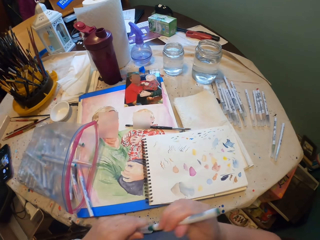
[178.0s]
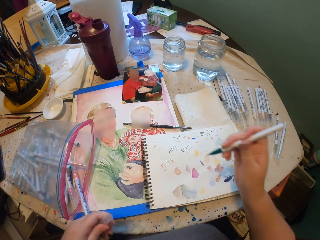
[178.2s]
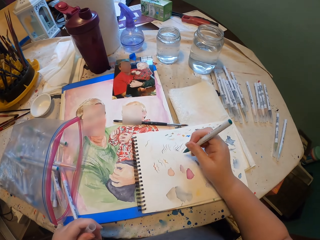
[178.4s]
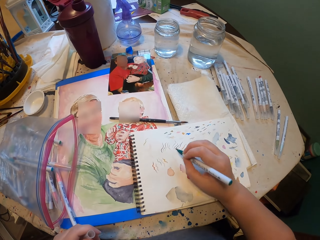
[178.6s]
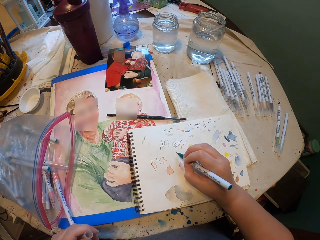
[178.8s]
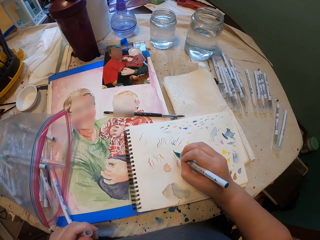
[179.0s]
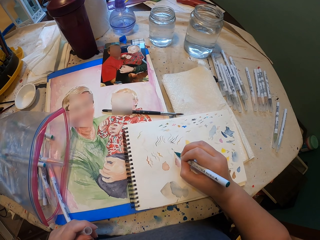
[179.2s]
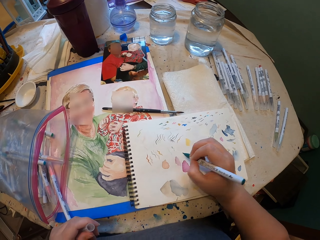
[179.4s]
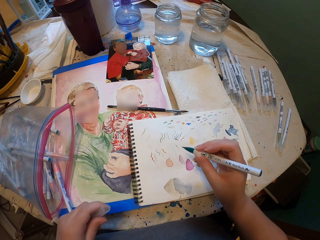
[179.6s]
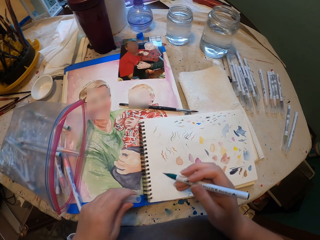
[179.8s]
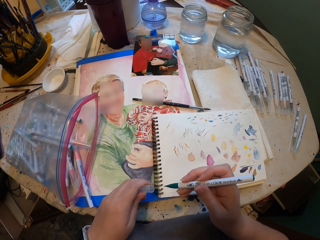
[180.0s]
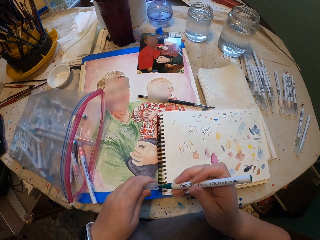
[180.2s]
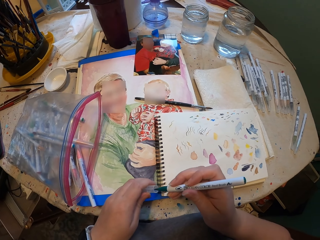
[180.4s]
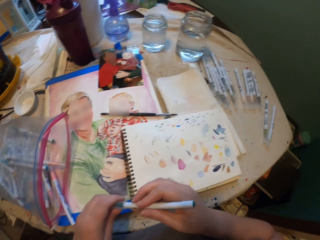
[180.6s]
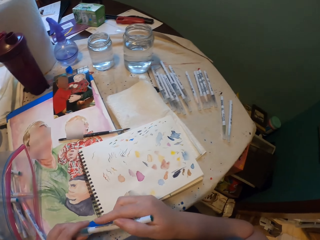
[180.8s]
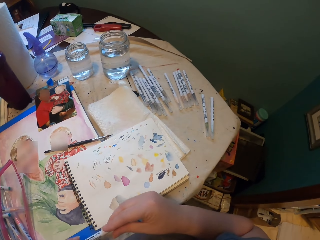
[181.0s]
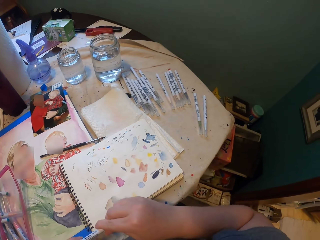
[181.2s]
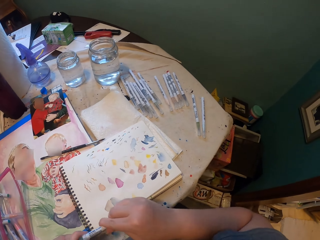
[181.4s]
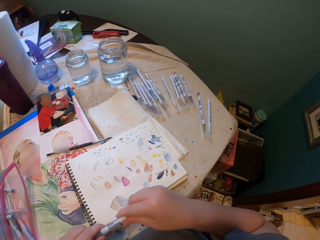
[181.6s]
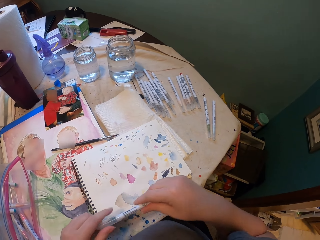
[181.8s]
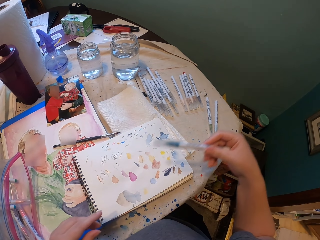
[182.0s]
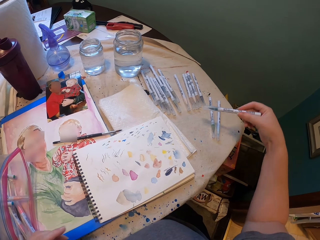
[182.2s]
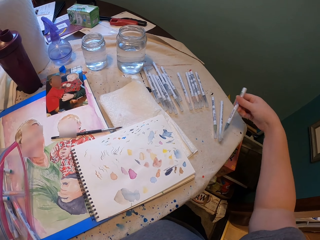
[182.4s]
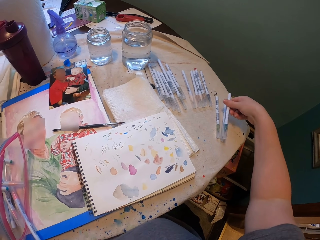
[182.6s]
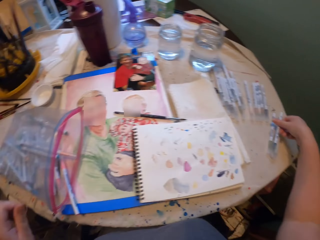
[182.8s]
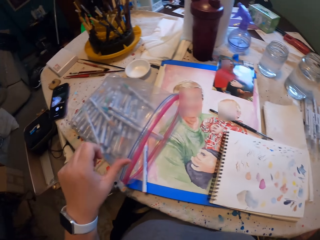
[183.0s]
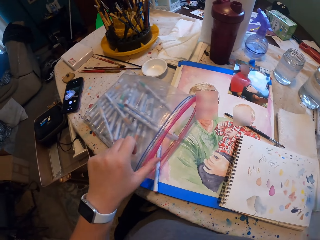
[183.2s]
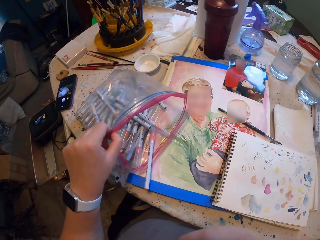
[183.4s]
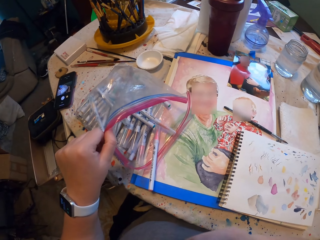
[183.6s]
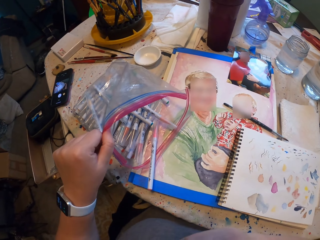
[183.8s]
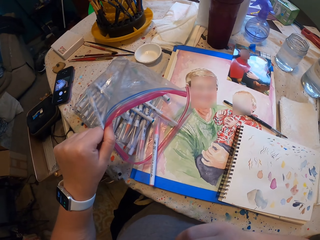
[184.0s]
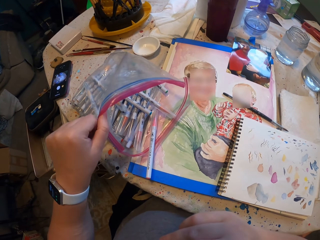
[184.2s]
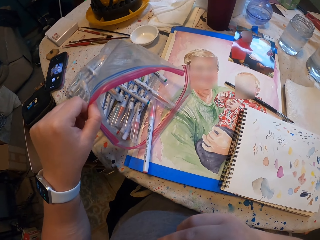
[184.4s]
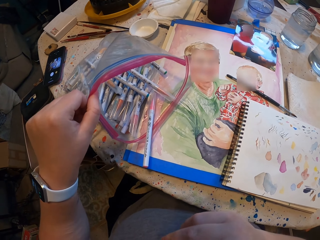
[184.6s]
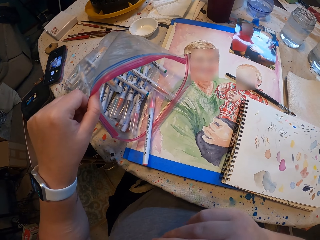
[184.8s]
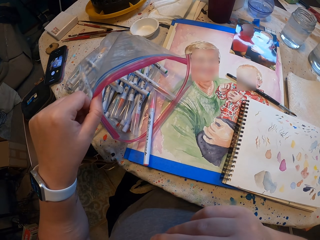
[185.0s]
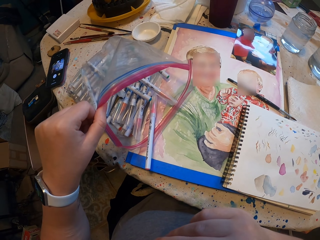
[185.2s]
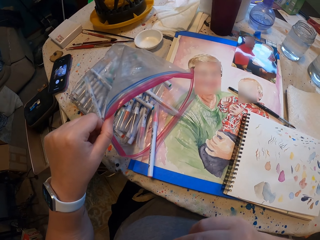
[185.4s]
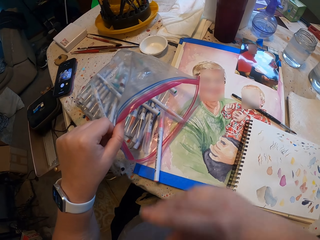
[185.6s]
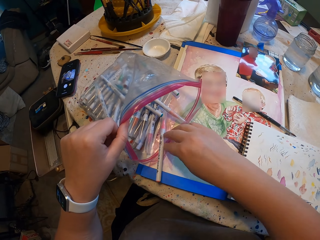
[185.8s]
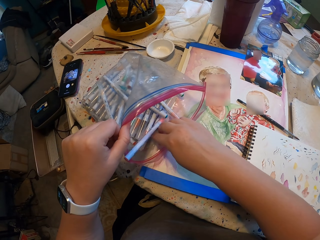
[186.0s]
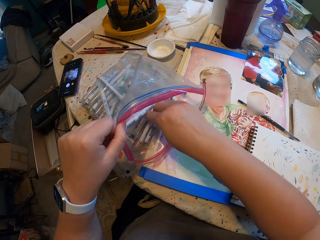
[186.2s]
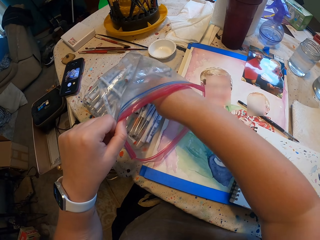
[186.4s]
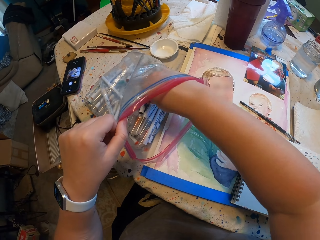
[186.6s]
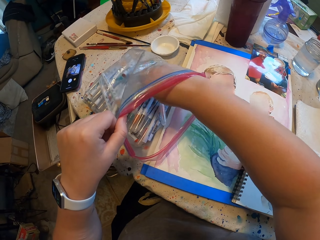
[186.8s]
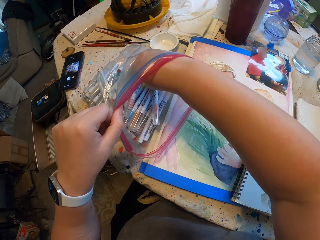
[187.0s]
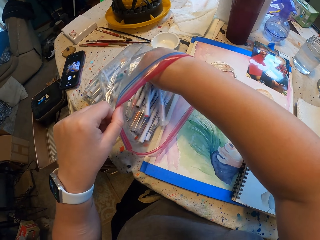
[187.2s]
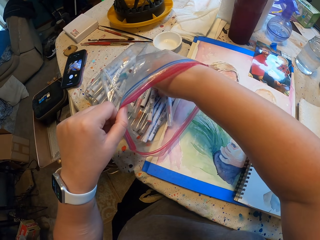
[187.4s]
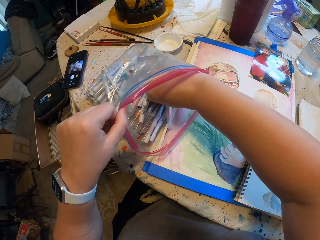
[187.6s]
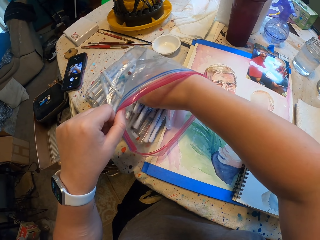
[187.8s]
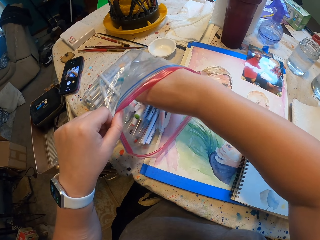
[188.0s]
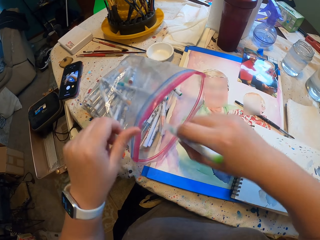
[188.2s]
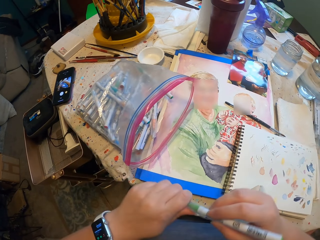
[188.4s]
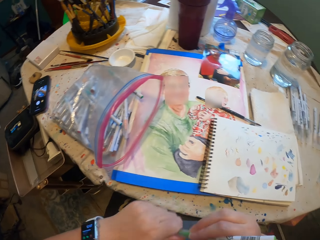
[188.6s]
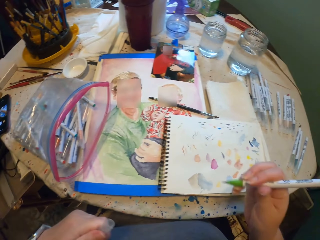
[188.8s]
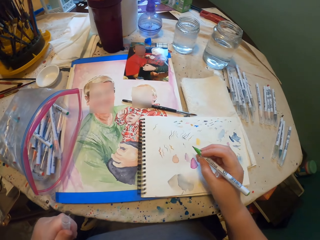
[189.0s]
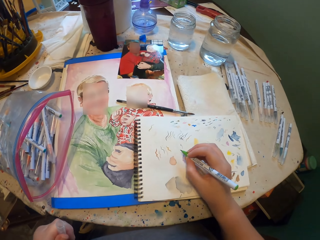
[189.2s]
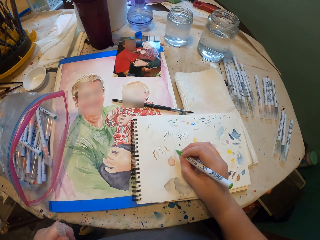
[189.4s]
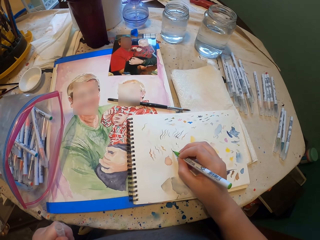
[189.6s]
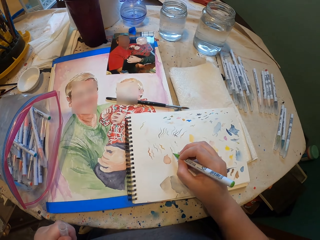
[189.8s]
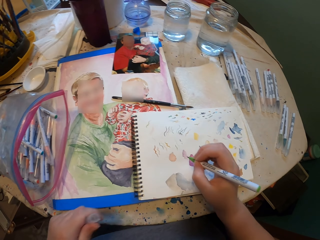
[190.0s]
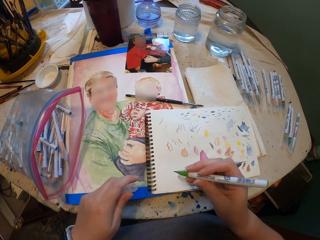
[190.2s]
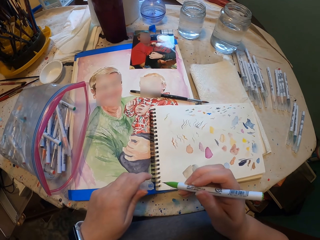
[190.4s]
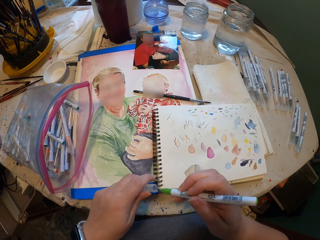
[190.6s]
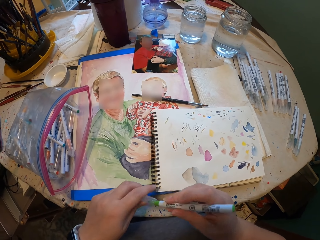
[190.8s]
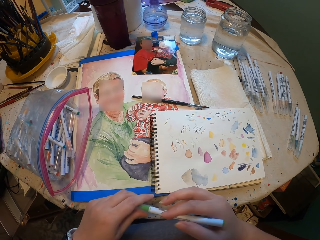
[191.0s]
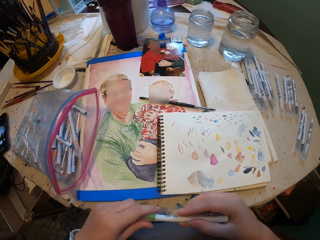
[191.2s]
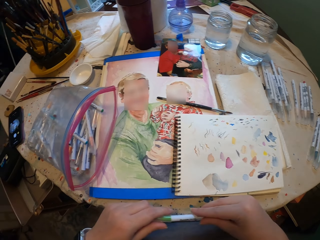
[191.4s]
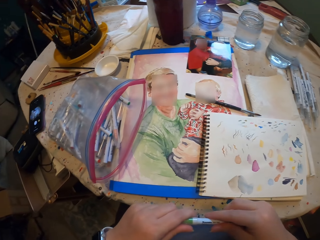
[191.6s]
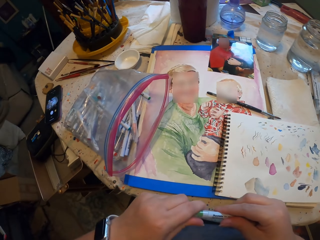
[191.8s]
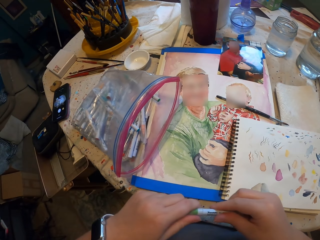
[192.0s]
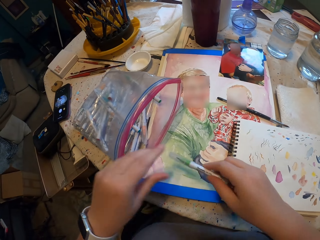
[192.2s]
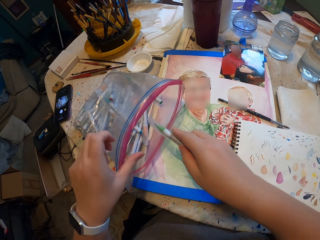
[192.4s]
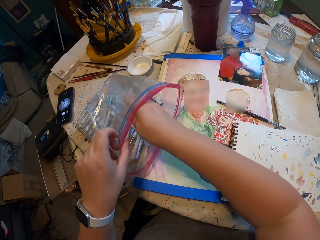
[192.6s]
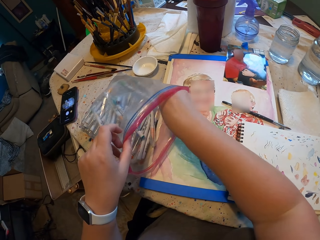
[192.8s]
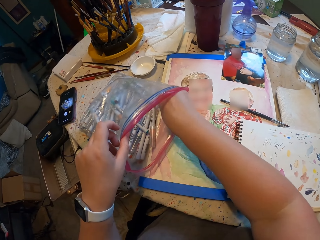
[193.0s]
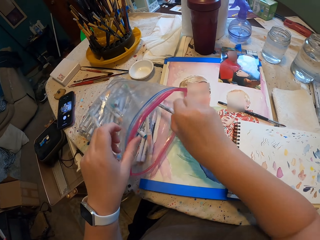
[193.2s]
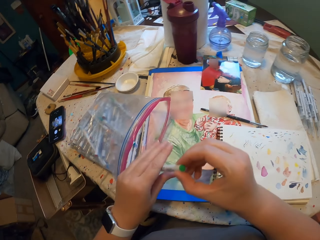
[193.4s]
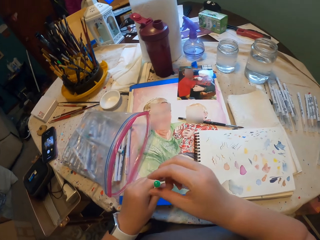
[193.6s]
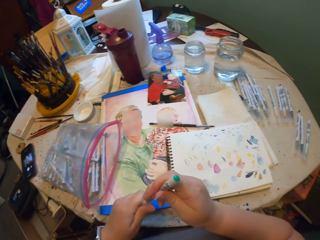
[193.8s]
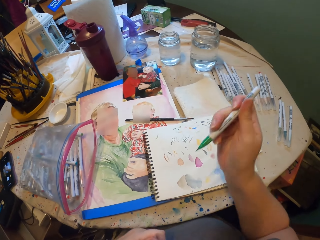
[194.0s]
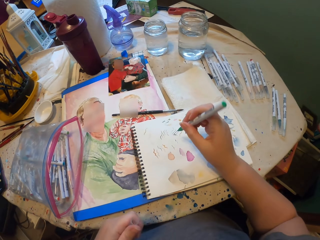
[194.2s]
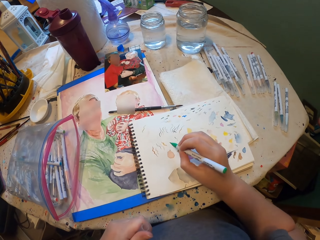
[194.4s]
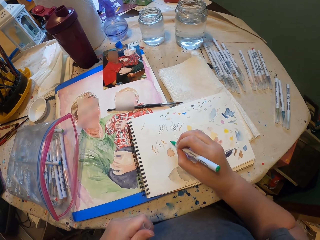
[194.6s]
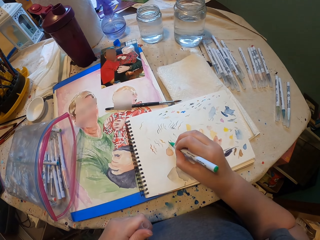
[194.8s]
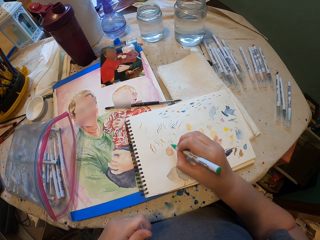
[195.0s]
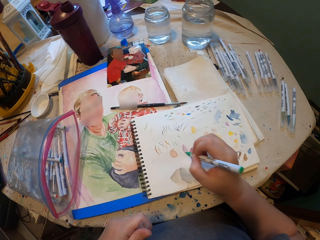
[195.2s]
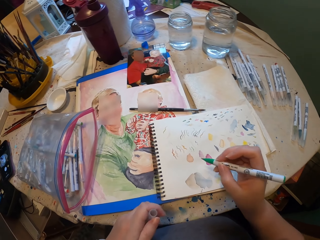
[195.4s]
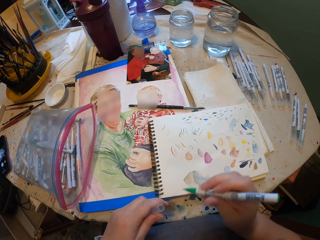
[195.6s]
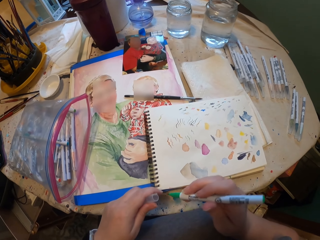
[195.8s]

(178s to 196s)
The camera wearer opens the lid of the paint marker. They test a crayon on a piece of paper. They draw on the paint book. They close the lid of the paint marker. They put the marker pens down on the table. They hold the packet of the marker pen. They select a crayon from the bag. They open the lid of the paint marker. They test the crayon on the piece of paper. They draw on the paint book. They close the lid of the paint marker. They put the marker pens inside the packet. They pick up the paint marker. They open the lid of the paint marker. They draw on the paint book.

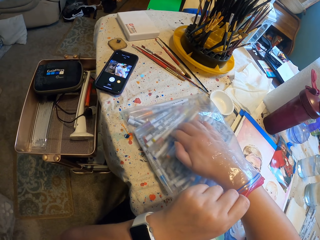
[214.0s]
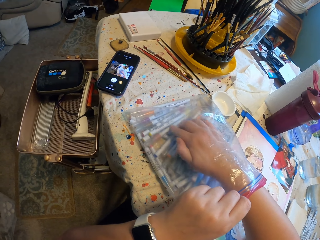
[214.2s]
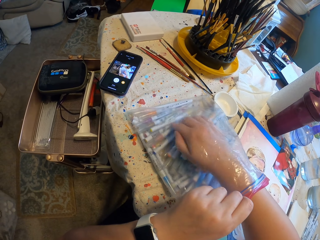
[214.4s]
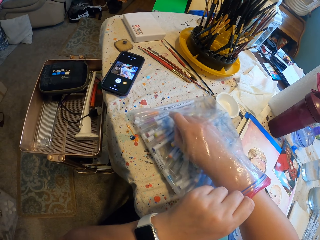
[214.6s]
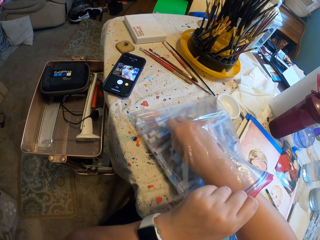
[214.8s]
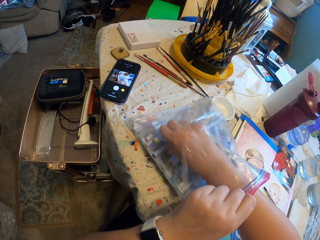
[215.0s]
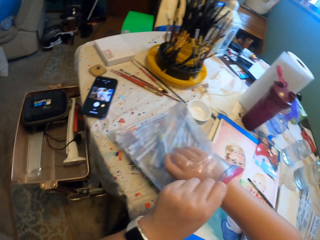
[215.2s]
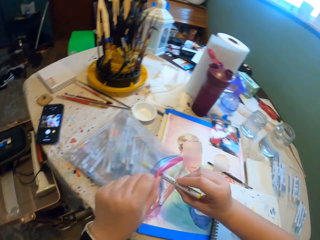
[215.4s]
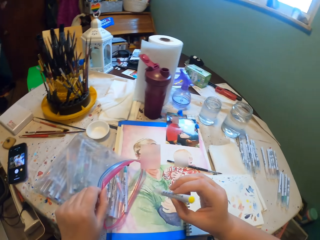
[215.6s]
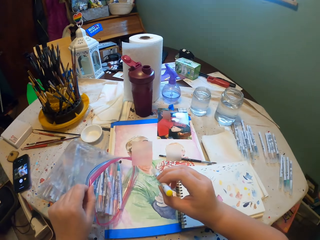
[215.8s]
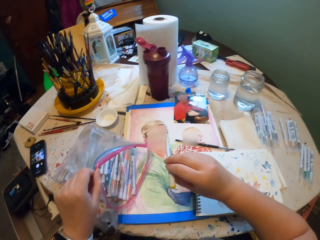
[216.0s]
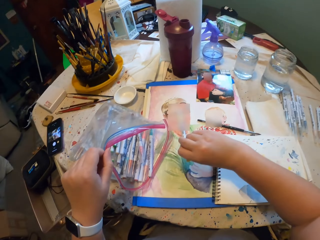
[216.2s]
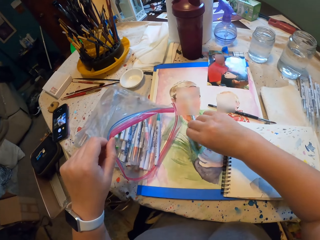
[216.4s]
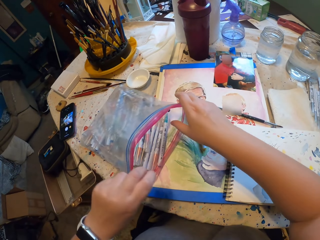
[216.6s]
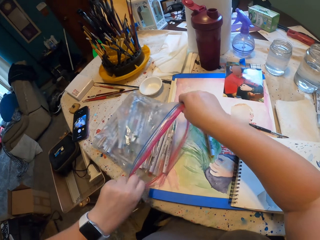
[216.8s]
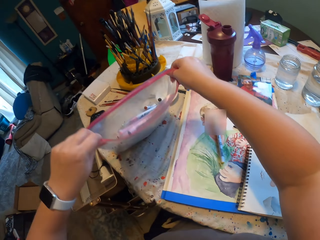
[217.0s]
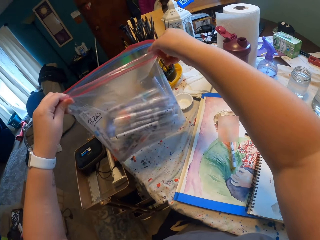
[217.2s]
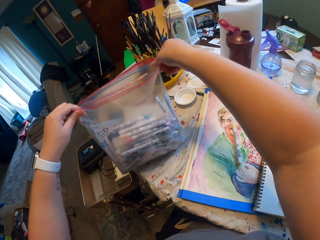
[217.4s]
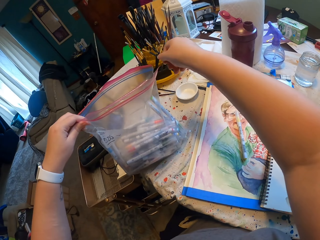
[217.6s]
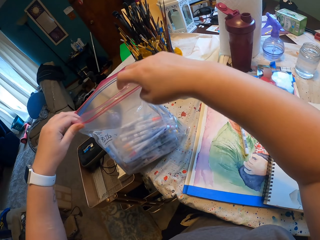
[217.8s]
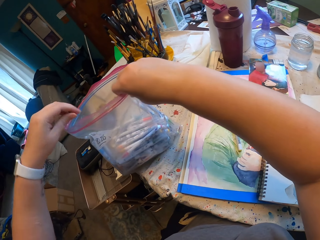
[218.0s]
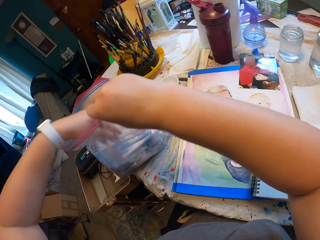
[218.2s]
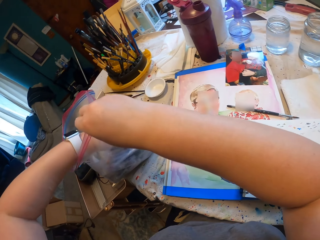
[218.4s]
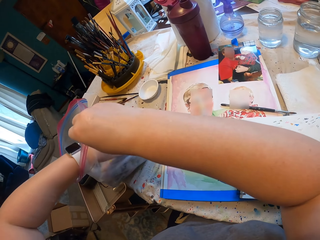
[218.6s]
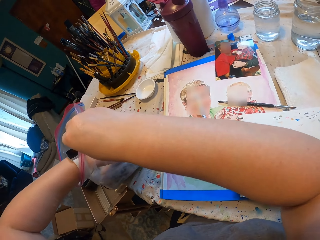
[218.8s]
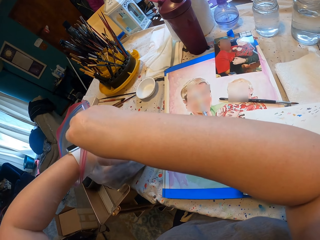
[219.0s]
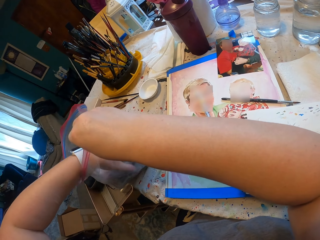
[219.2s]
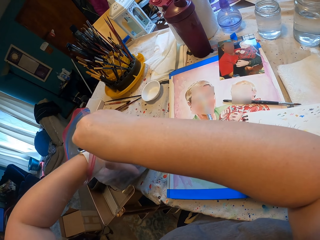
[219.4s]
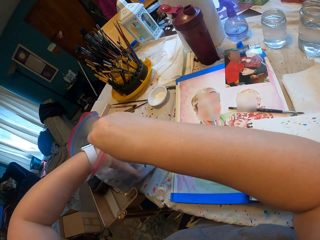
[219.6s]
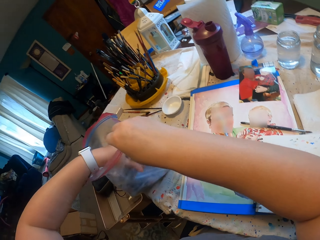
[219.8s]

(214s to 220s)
The camera wearer picks up the paint marker. They put the marker pens down on the table. They lift the packet of the marker pen. They put the packet of the marker pen down on the table. They collect the marker pen from the packet.
